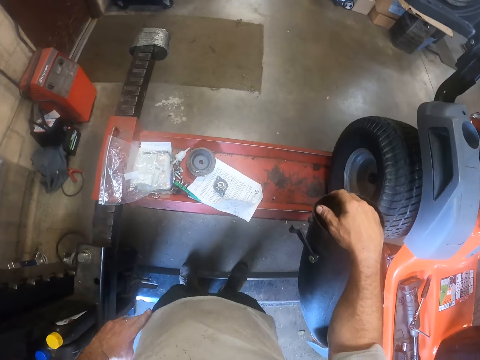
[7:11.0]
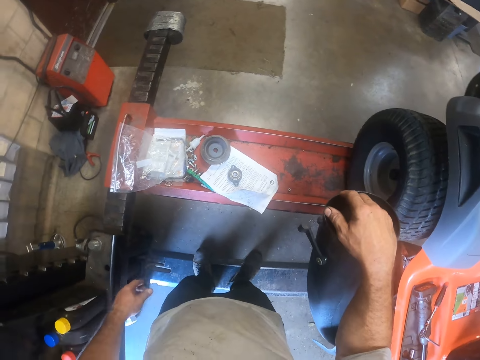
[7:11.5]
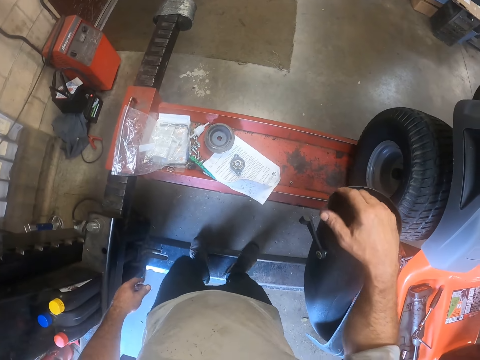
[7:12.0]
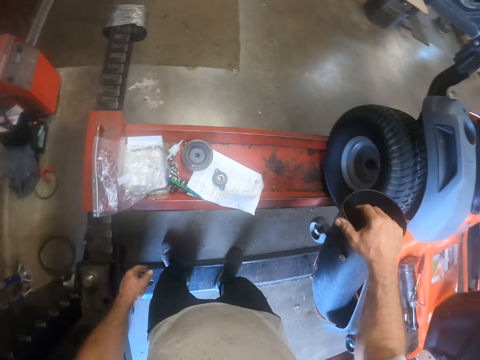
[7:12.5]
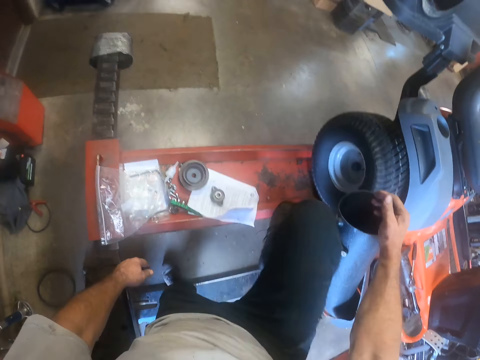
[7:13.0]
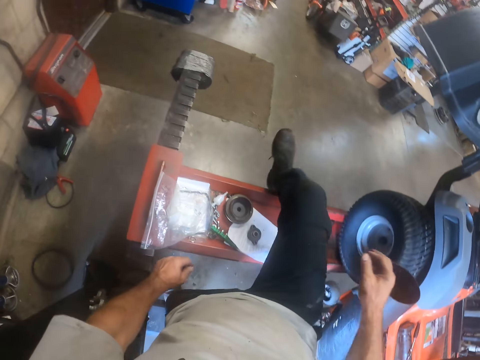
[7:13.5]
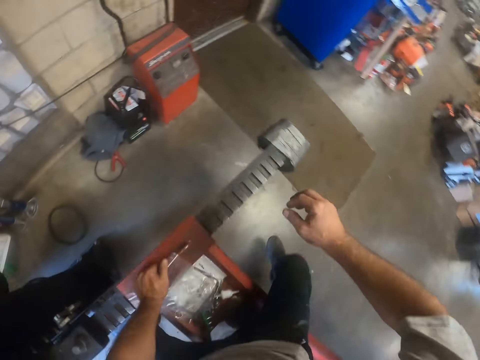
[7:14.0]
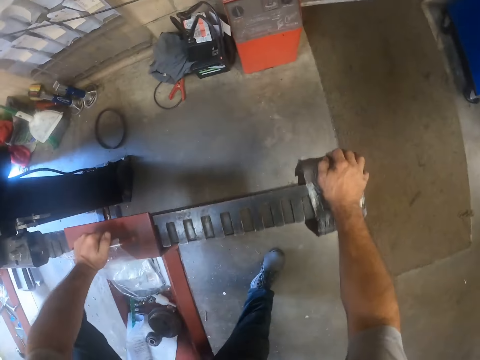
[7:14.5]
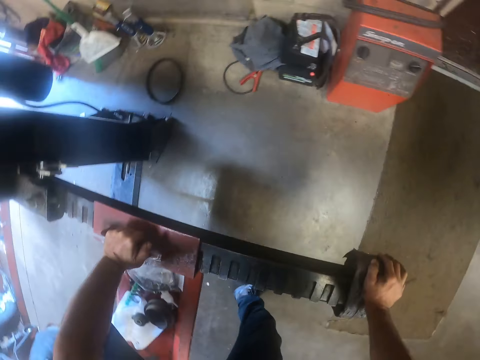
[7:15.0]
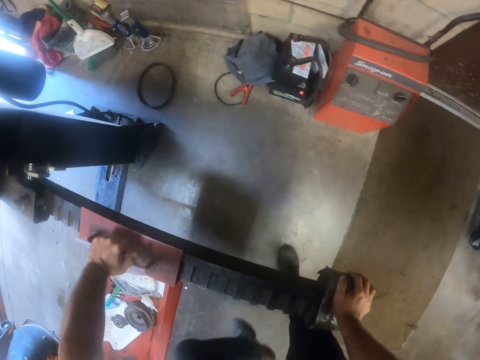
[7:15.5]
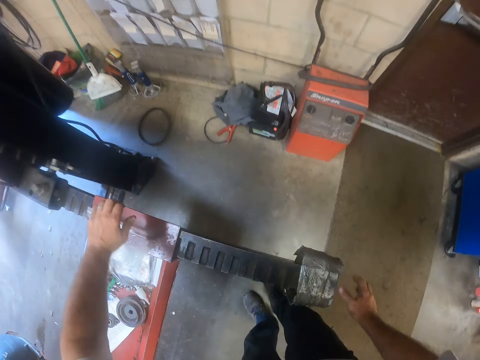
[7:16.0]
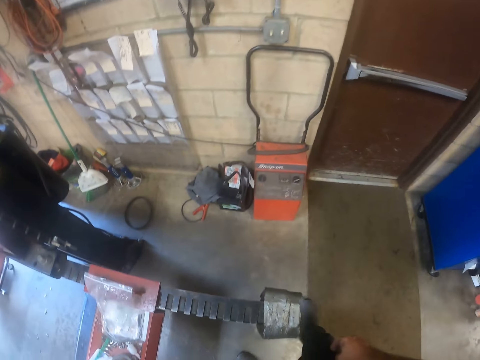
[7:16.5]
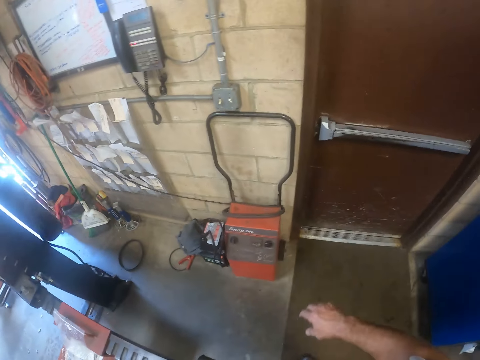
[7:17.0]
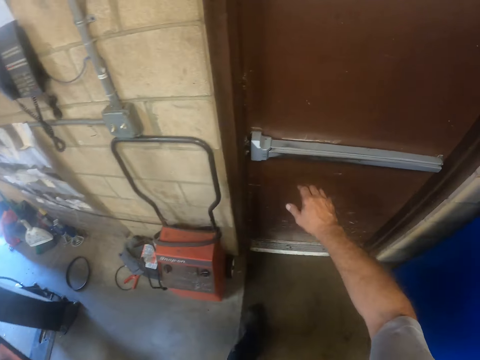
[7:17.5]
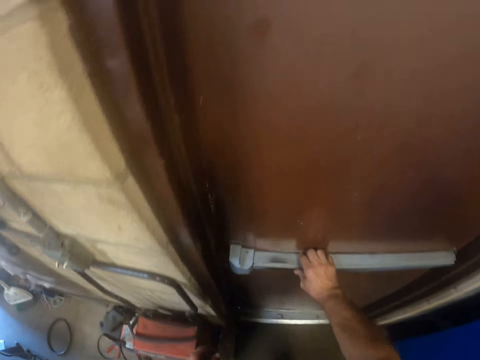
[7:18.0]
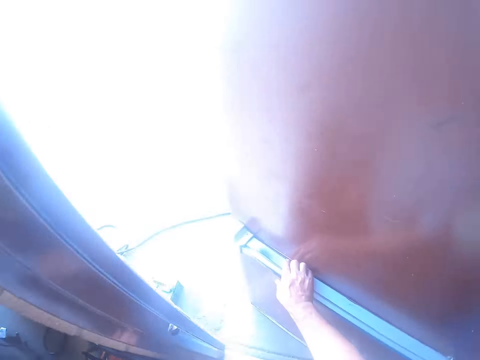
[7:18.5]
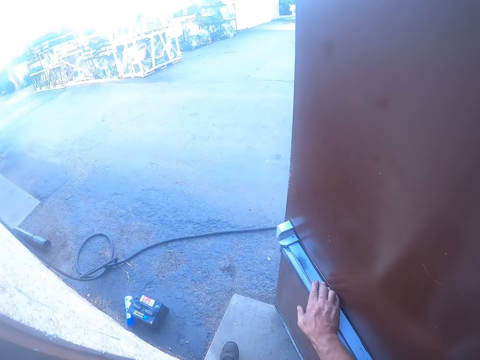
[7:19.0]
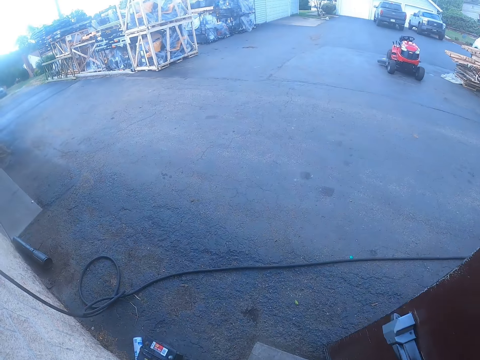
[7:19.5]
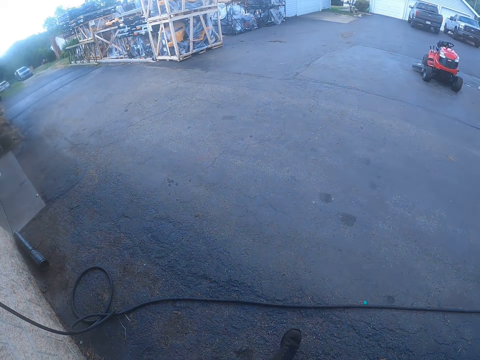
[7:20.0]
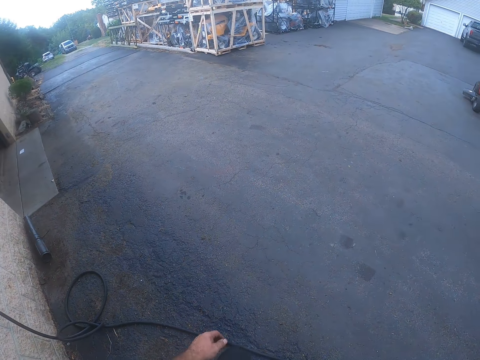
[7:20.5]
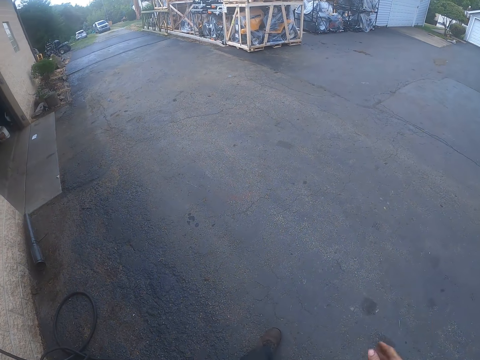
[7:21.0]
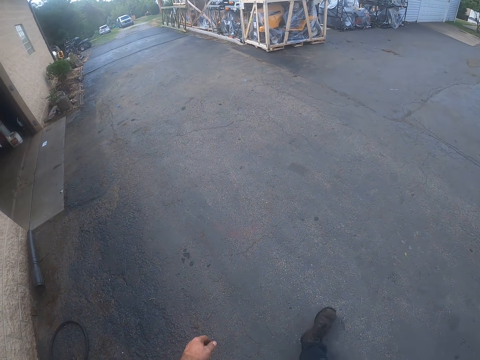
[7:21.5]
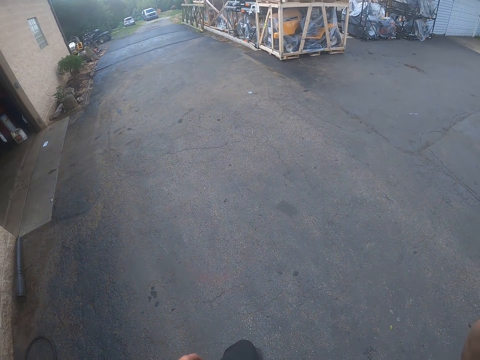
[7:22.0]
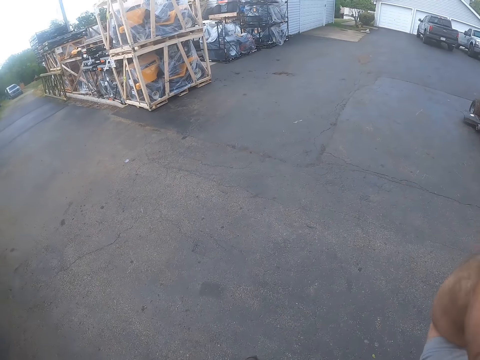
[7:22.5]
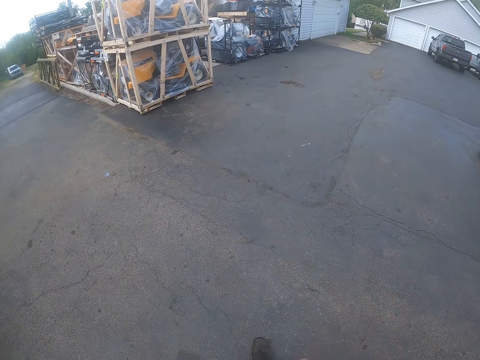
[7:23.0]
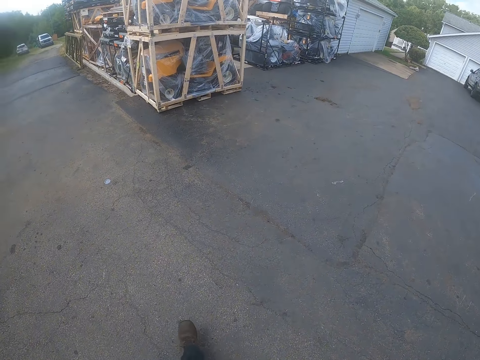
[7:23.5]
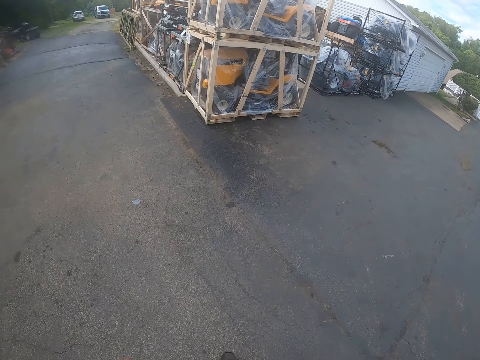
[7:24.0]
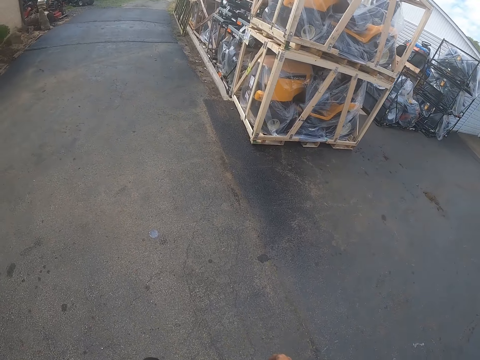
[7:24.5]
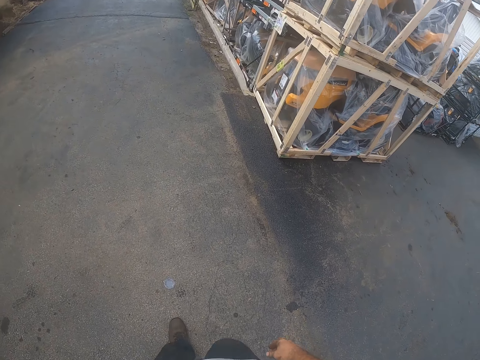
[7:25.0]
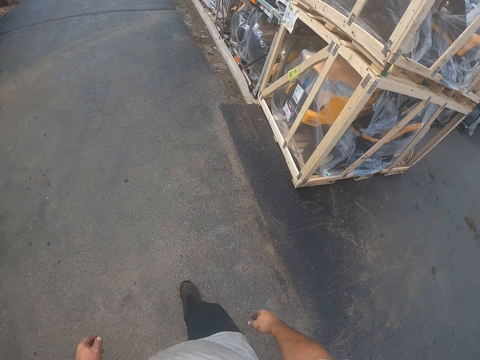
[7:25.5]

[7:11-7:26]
The camera wearer moves around the workshop. He crosses over the workshop lift. He holds the workshop lift with his hands. He opens a door with his right hand. He walks out of the workshop. He touches his head camera.

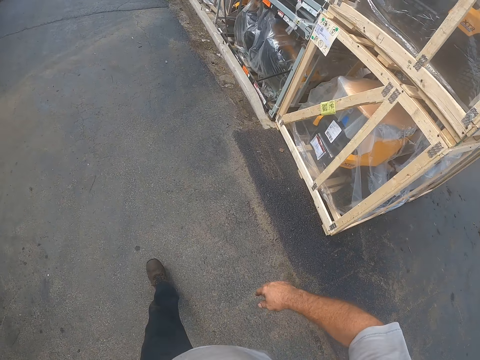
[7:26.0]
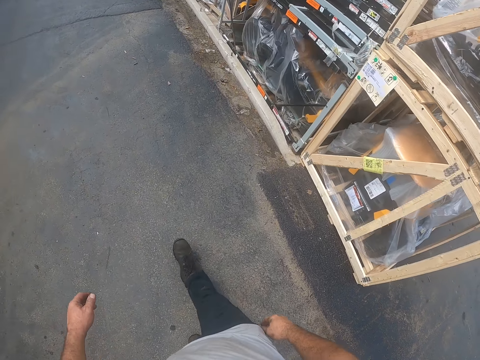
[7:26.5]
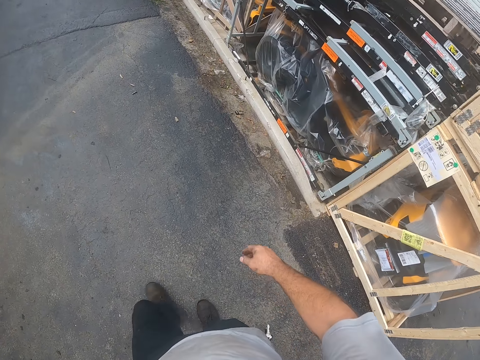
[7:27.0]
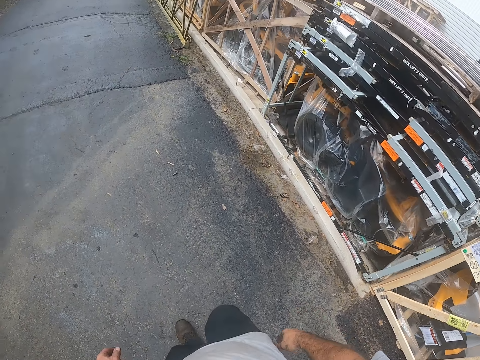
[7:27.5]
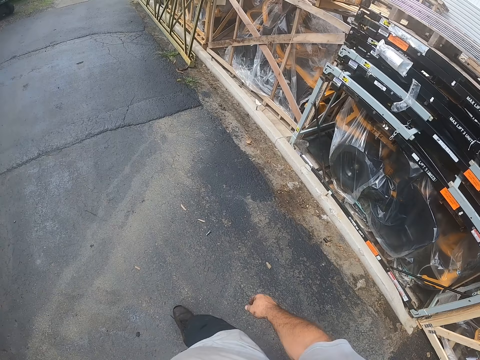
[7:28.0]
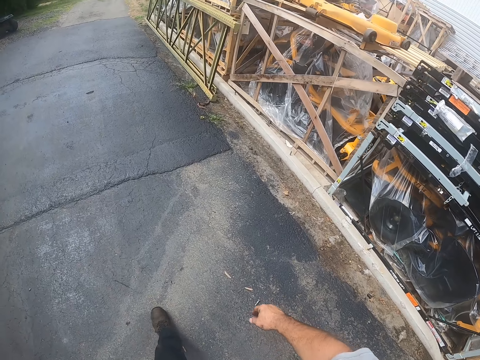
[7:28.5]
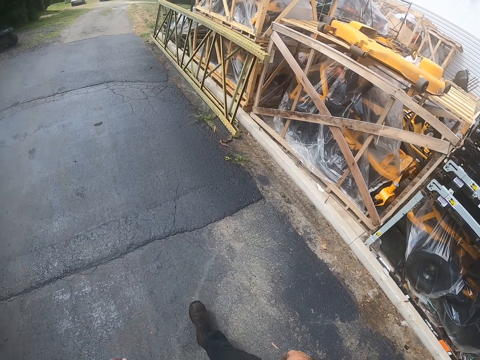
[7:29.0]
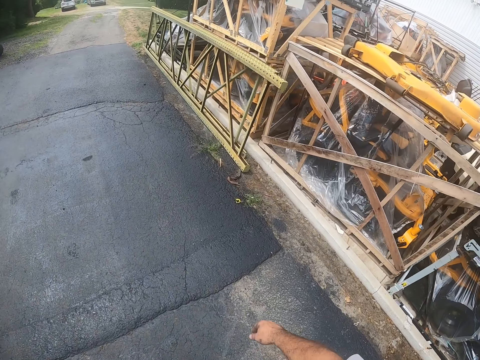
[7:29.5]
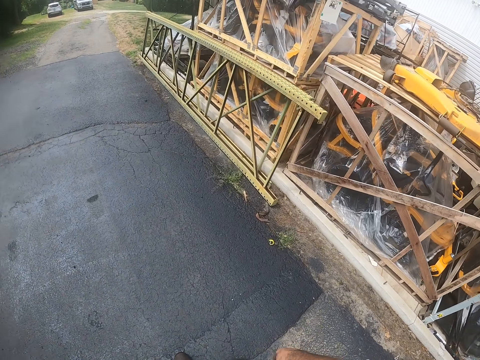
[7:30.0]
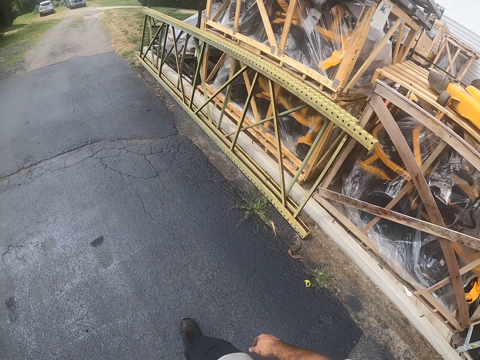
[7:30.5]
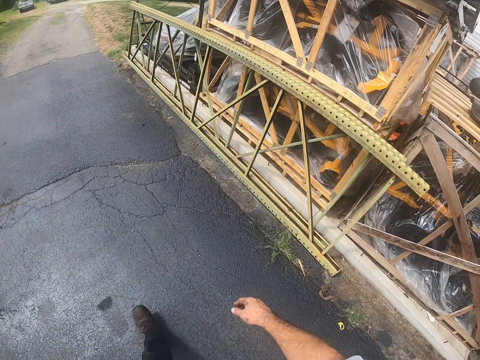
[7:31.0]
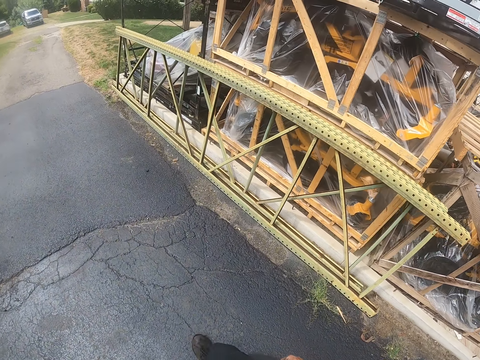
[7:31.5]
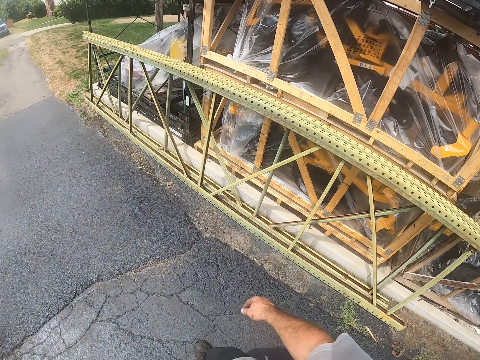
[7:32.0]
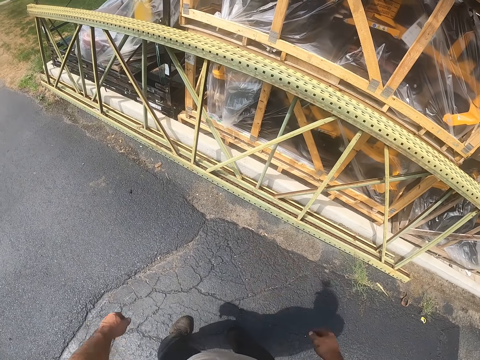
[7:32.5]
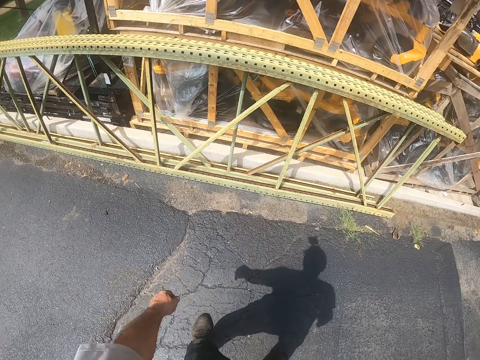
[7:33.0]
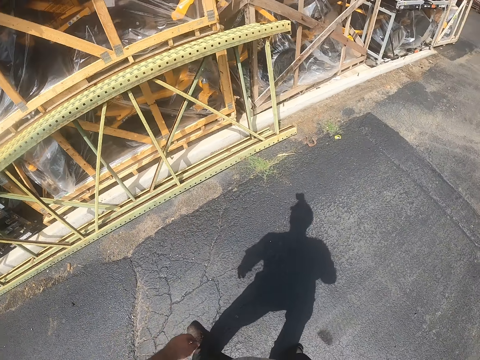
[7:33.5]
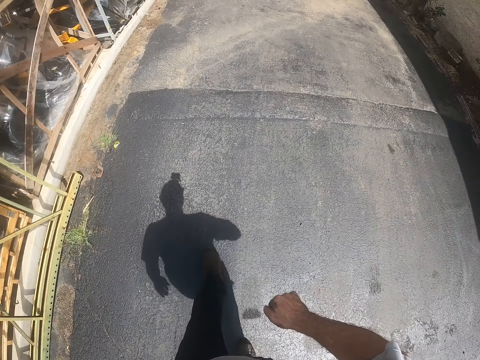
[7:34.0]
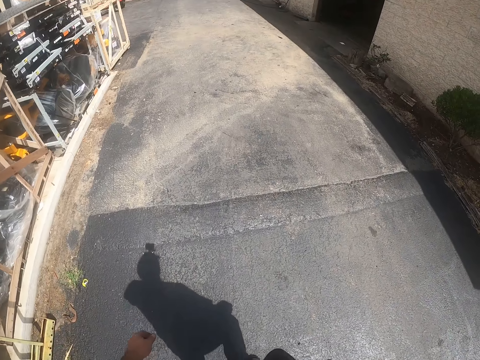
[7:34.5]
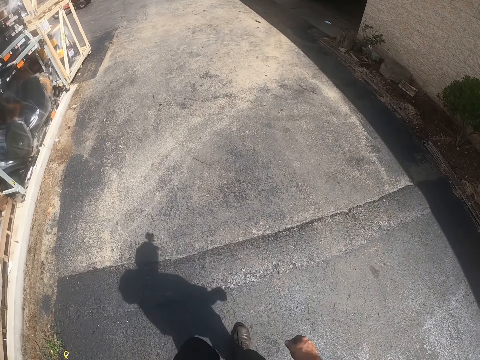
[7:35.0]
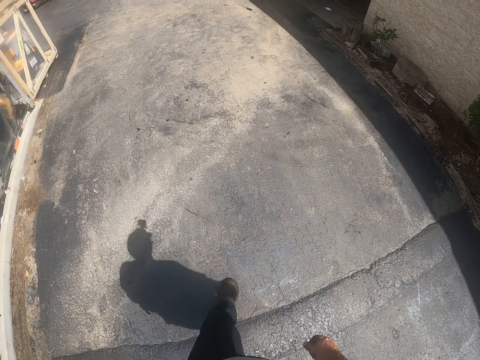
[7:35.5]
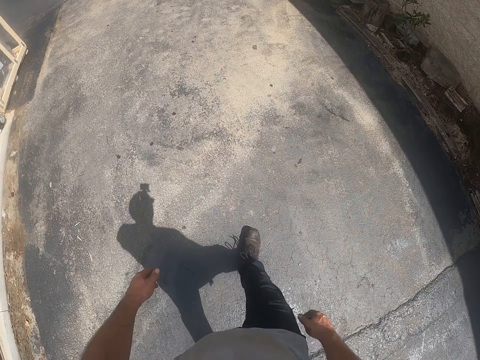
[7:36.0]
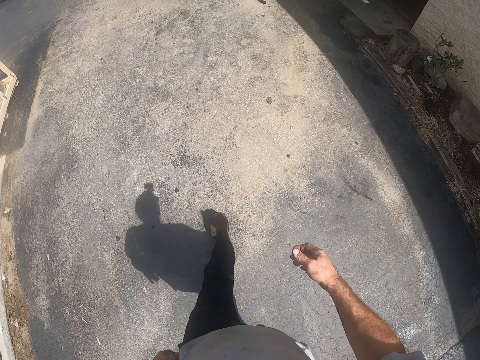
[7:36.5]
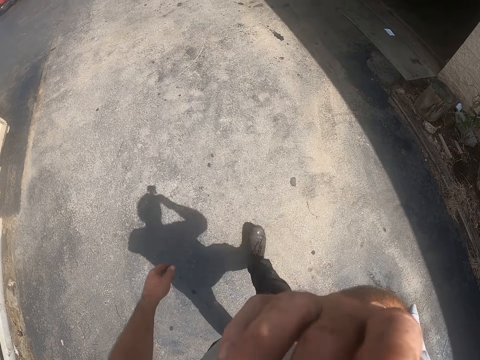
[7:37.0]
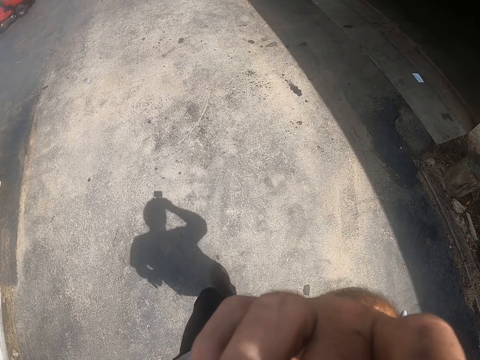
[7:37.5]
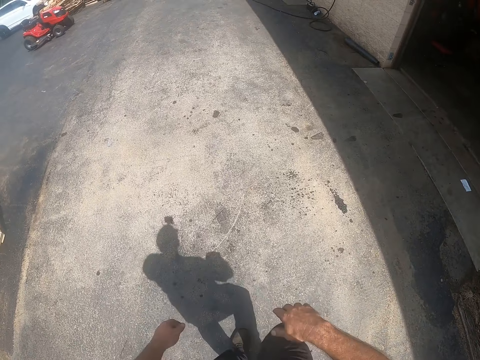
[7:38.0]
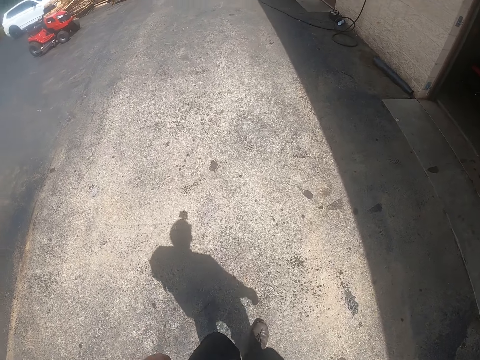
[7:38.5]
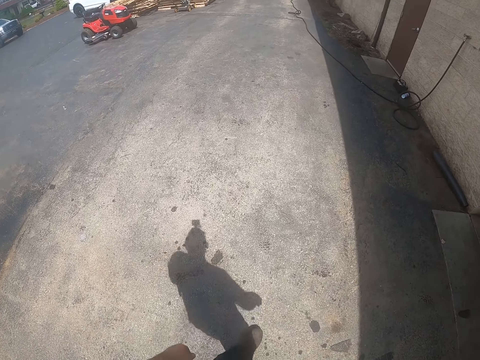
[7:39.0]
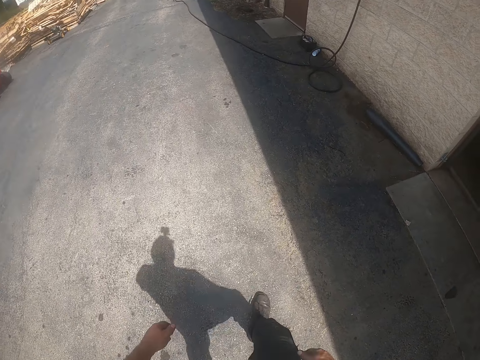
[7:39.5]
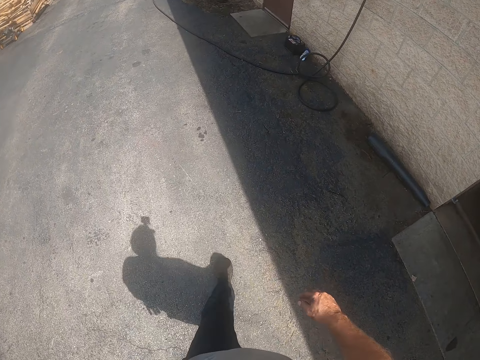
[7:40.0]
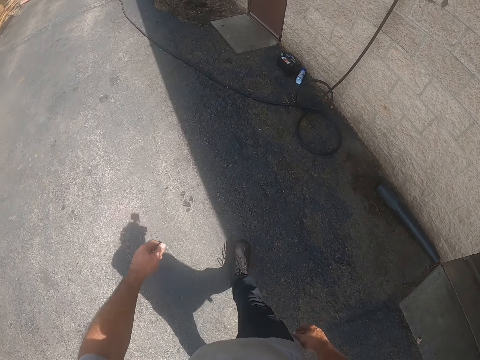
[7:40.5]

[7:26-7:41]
The camera wearer touches his face.
